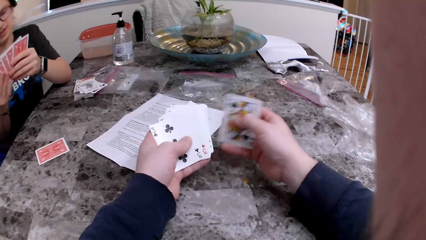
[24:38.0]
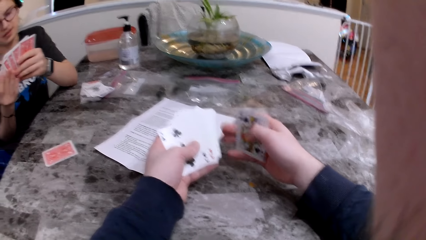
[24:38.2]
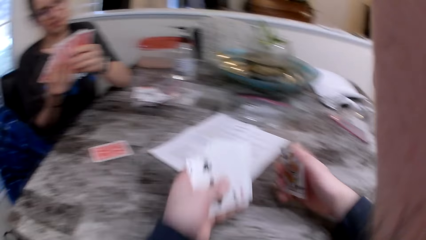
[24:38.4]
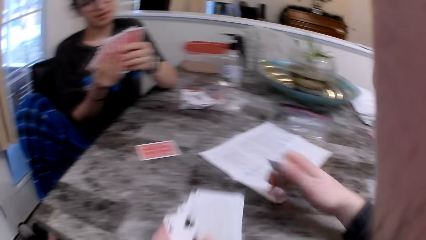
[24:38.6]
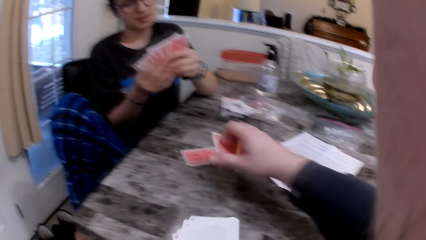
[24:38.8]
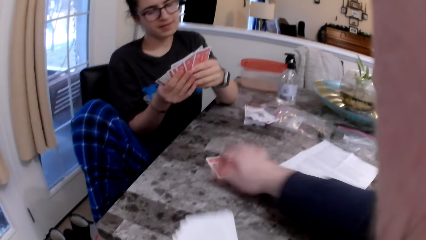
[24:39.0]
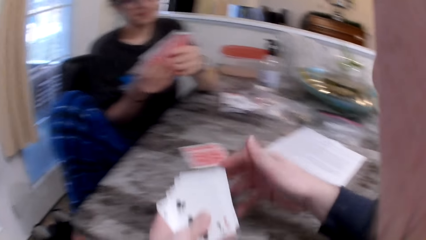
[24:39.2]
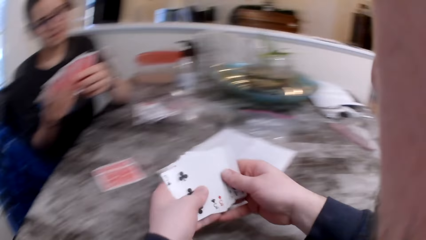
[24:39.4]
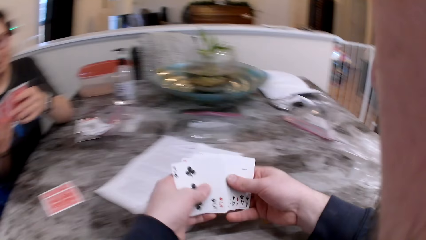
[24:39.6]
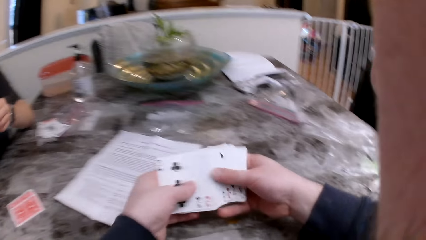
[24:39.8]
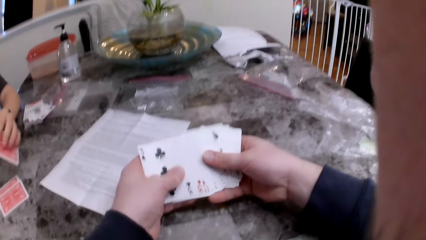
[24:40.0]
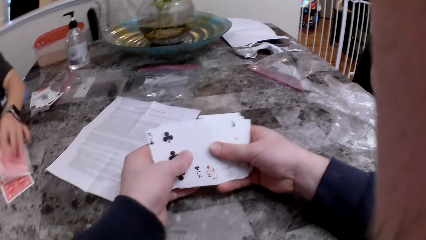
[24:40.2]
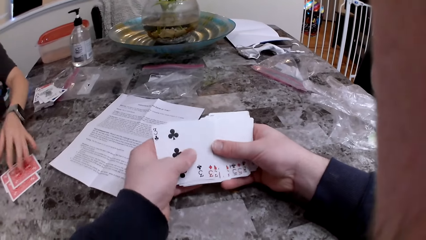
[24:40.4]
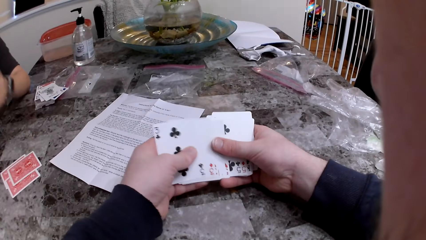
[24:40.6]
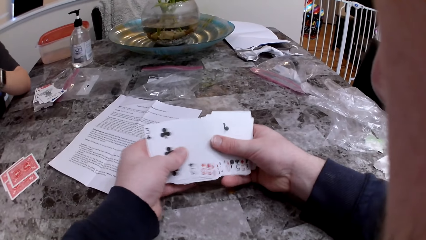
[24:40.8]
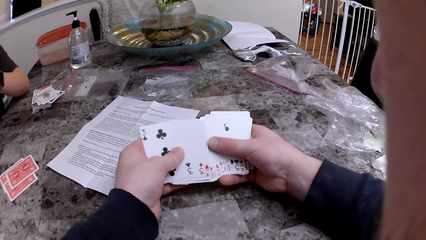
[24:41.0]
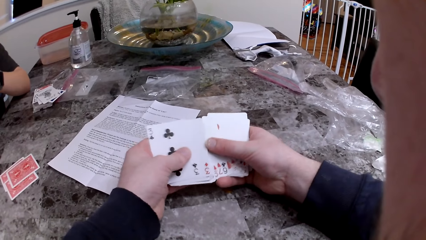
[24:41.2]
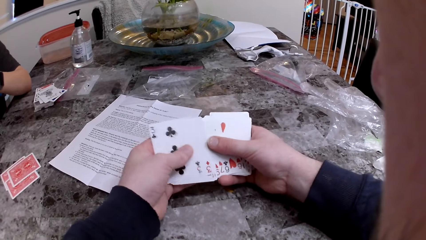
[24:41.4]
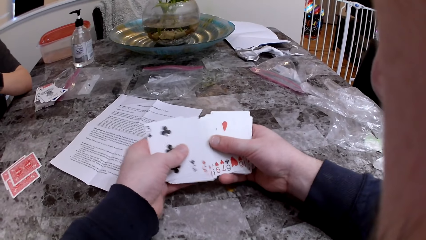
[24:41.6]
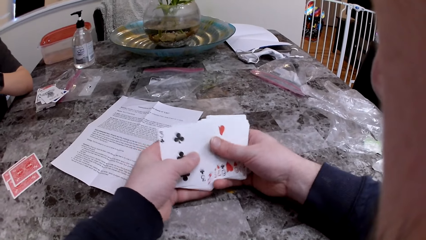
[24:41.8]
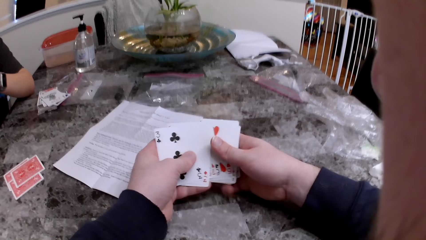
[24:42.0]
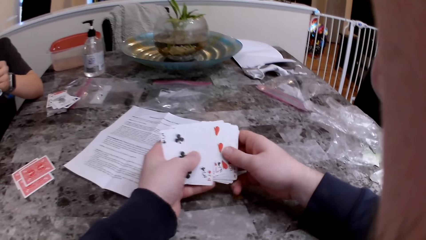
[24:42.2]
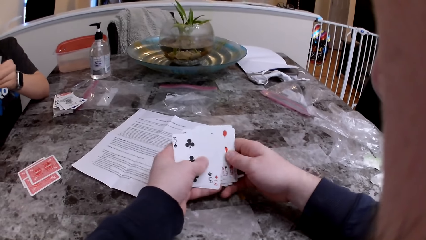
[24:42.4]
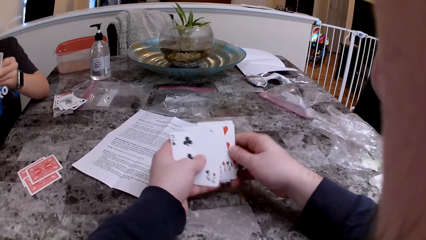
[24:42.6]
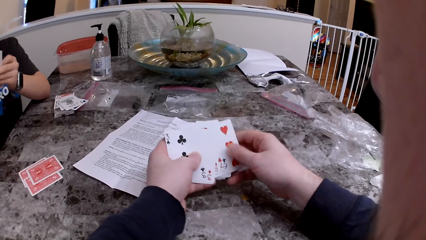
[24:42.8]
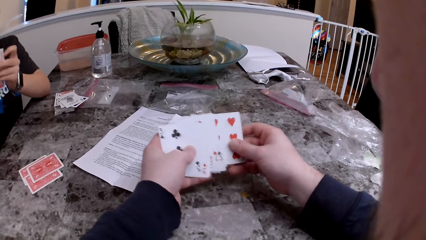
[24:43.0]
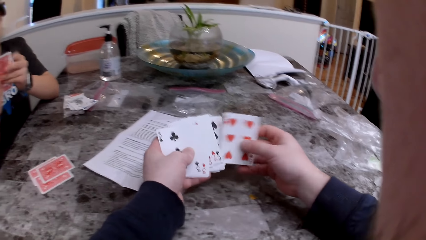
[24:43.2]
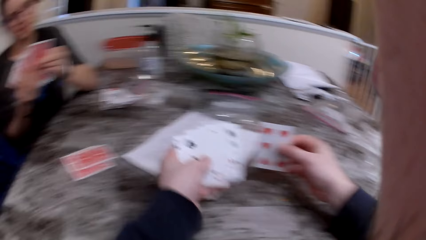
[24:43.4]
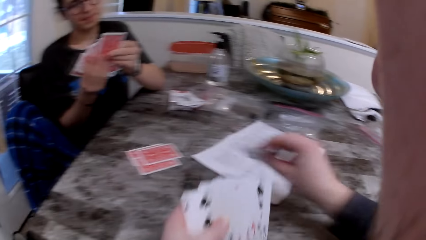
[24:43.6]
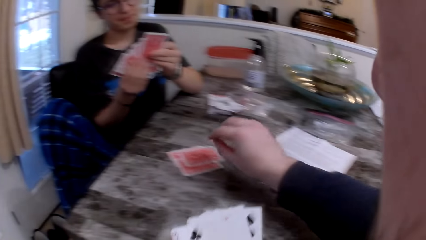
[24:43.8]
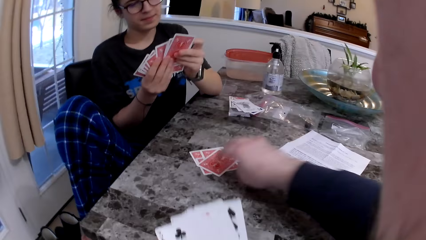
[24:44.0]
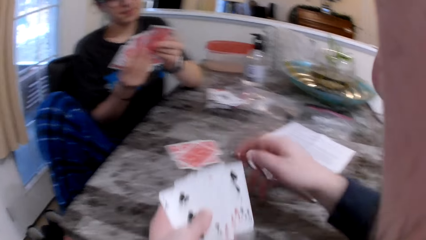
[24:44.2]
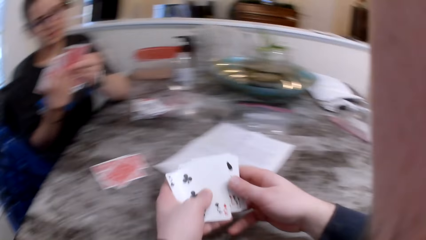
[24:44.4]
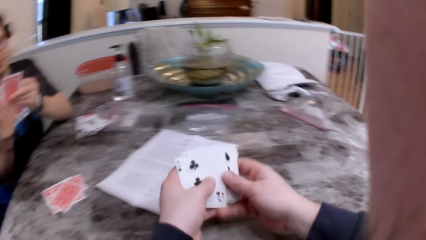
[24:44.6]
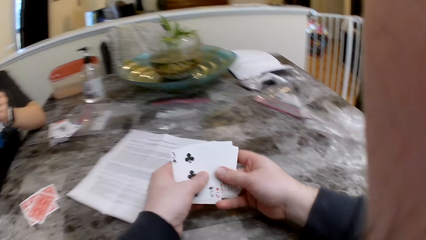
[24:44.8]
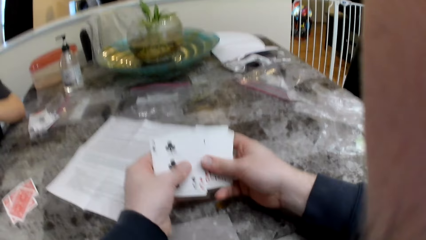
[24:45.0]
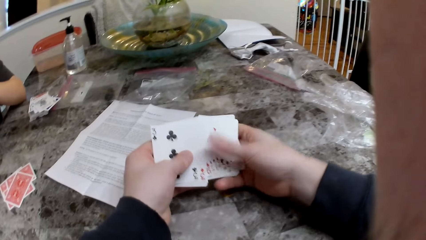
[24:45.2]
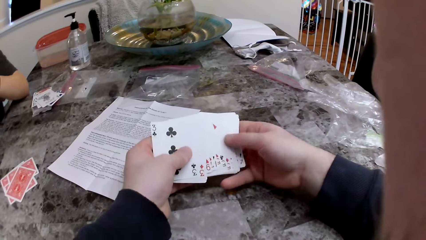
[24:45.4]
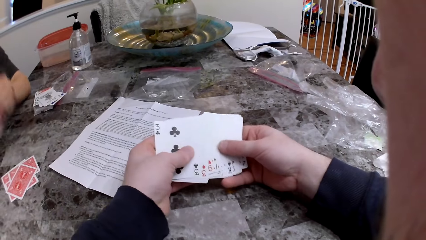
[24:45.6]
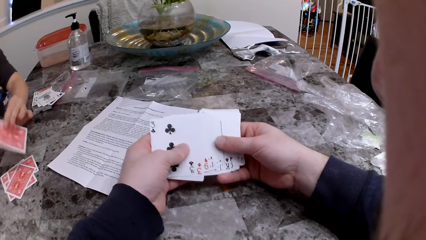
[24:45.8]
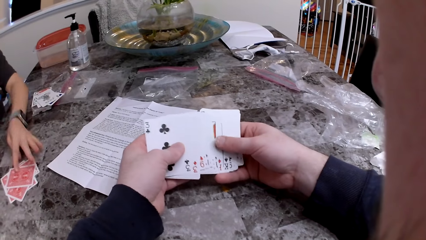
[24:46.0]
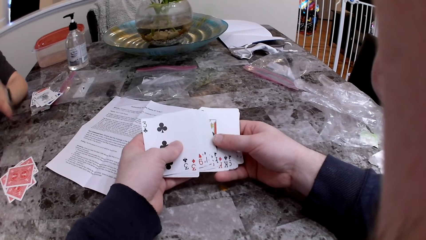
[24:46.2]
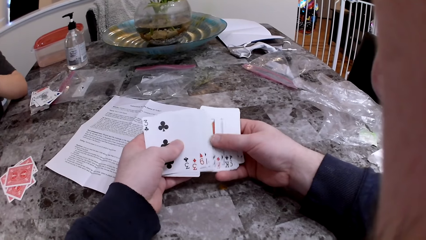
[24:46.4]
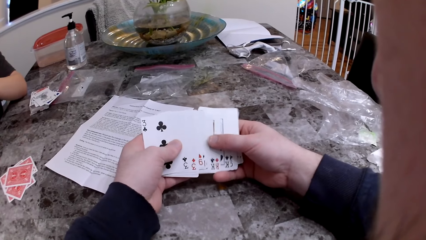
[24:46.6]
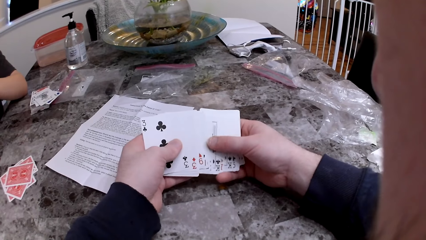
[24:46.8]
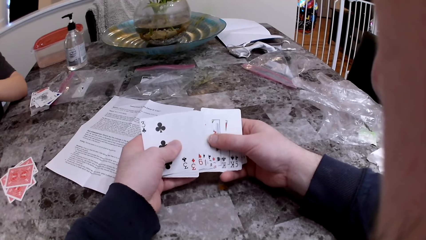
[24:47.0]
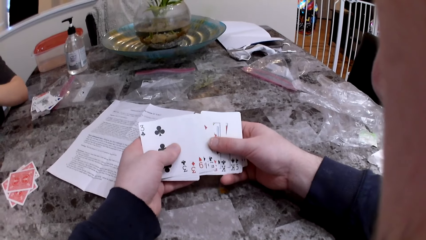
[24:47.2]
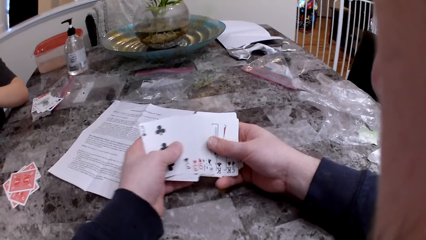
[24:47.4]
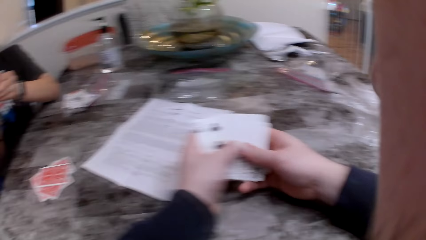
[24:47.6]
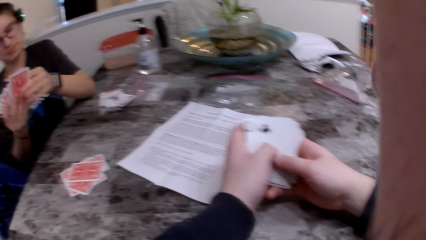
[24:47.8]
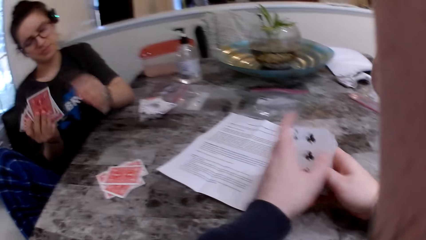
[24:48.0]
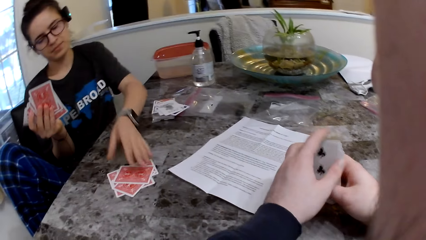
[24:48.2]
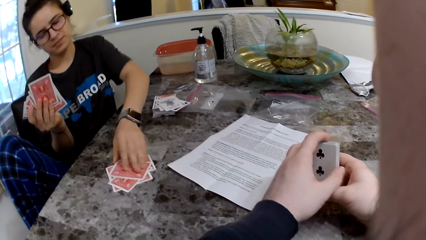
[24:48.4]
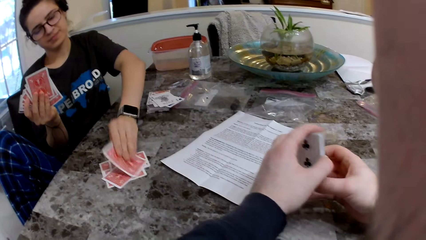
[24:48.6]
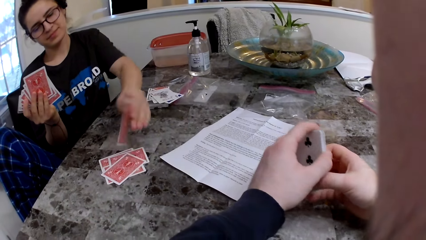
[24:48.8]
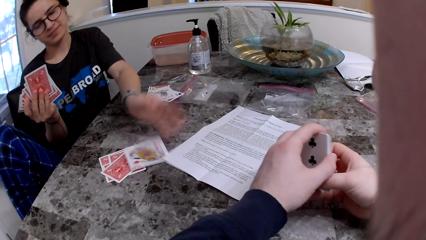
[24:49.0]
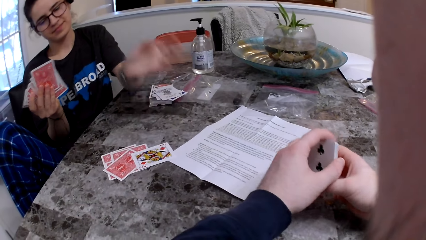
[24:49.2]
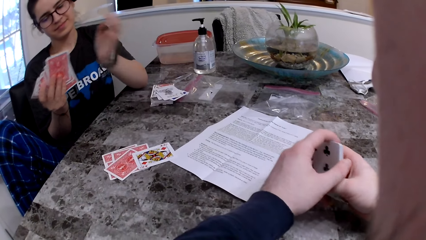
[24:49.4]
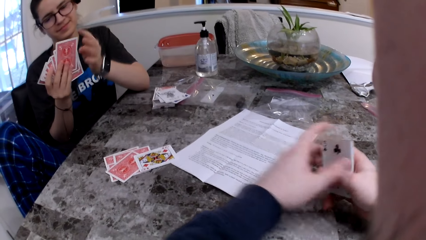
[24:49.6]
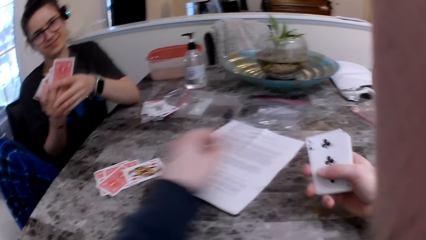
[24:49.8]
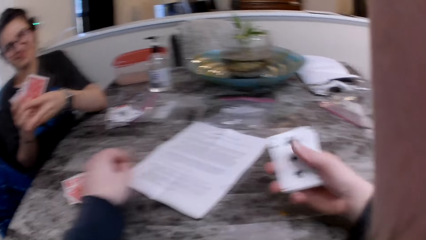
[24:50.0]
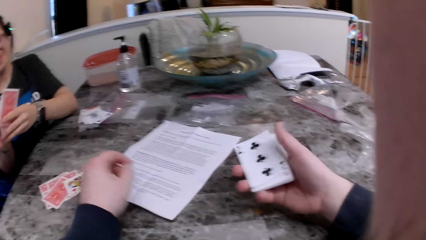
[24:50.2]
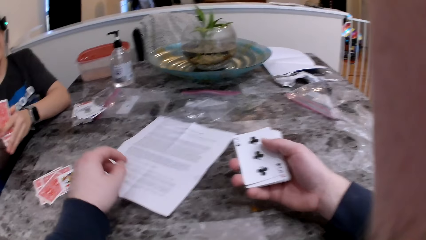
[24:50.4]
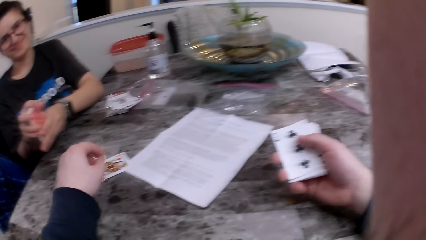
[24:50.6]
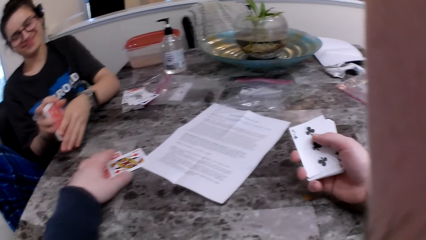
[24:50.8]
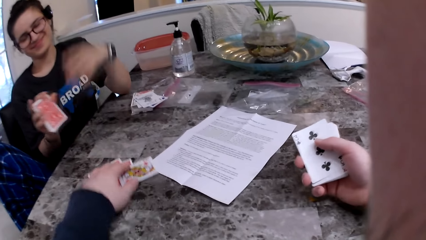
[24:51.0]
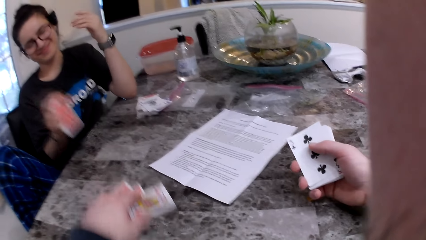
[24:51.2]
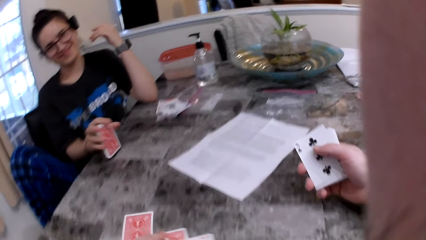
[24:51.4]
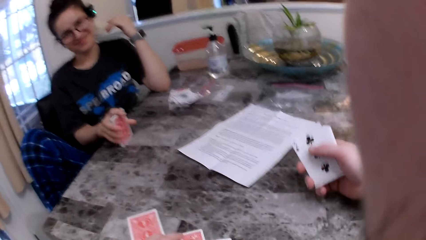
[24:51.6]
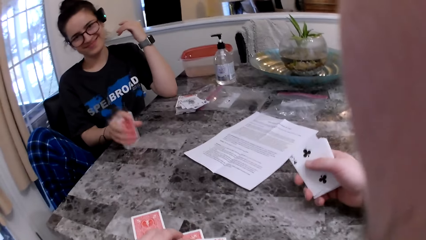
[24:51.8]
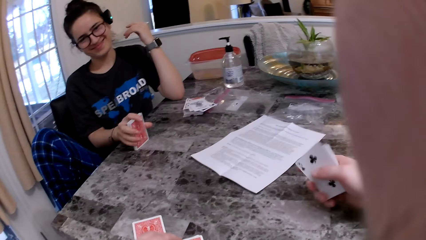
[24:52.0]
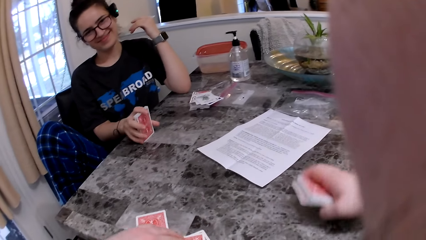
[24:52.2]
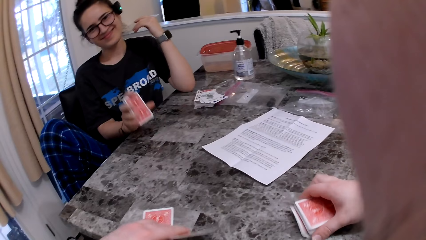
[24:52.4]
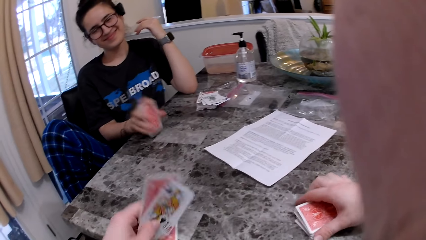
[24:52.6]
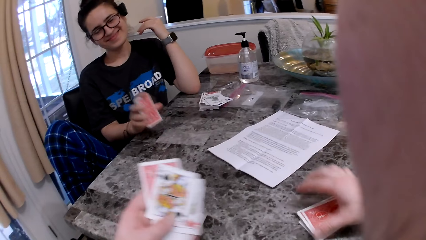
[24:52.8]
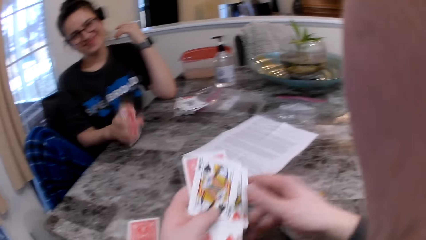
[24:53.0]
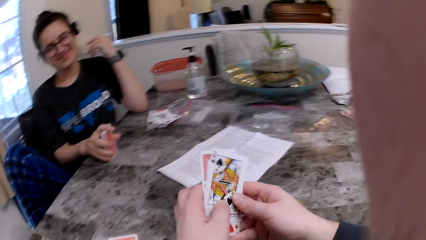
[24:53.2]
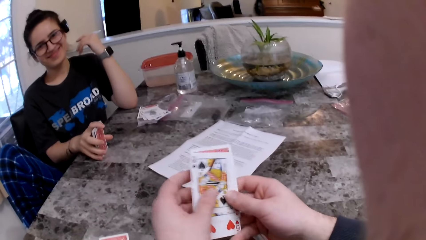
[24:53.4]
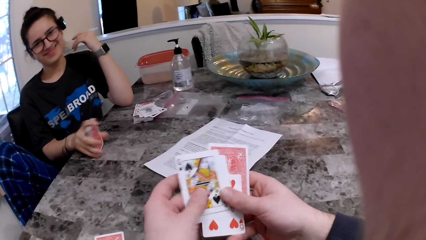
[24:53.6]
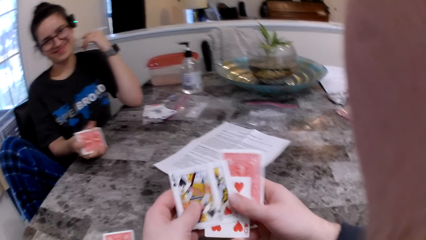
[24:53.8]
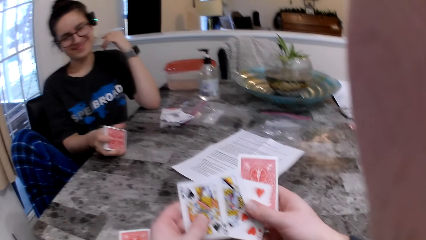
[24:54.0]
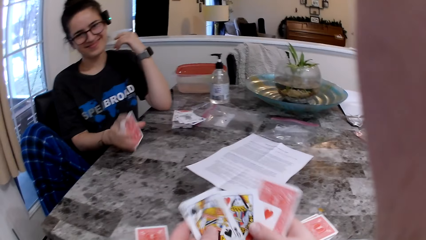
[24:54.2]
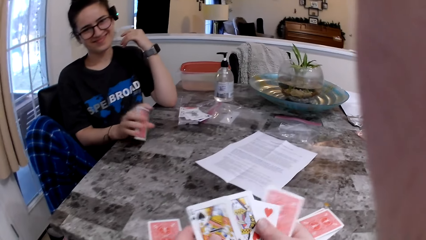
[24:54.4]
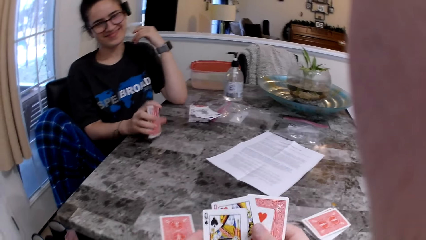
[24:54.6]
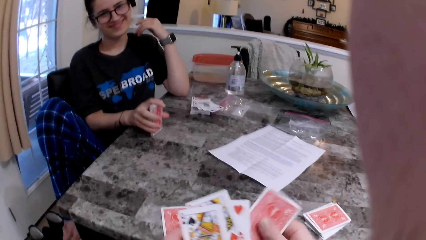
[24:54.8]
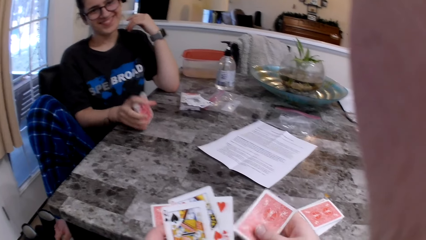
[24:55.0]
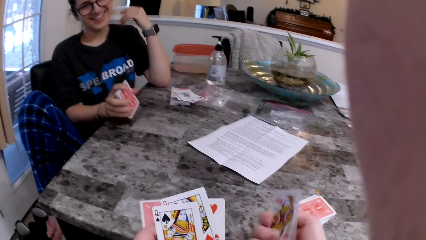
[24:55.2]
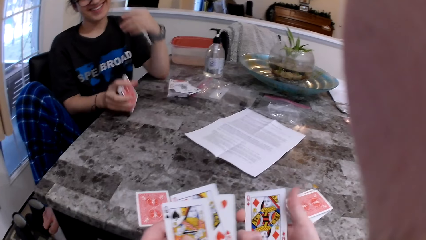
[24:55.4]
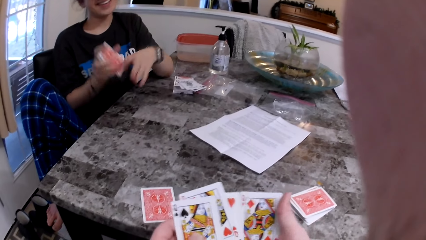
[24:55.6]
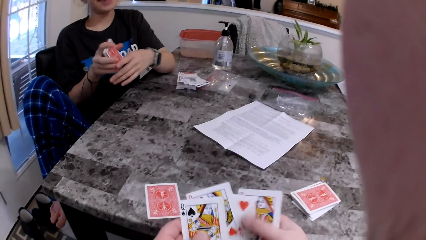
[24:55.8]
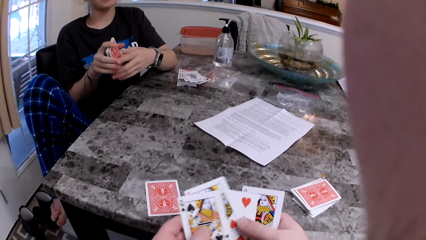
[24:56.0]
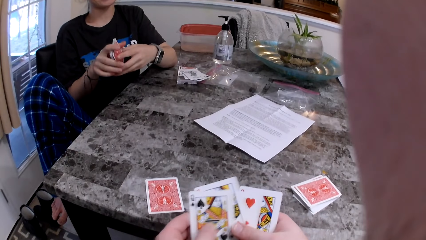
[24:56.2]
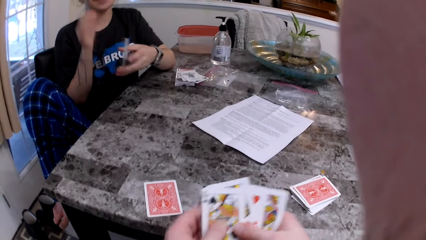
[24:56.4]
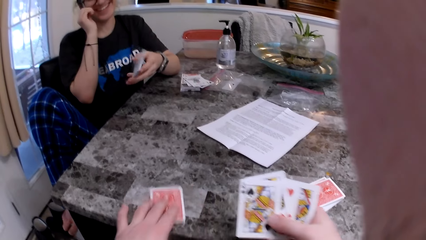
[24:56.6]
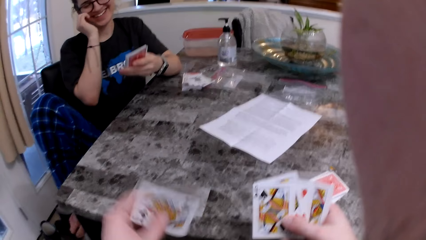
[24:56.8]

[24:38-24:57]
The camera wearer drops a card on the table. The woman drops a card on the table with her left hand. The camera wearer puts the card on the table. The woman puts the card on the table and flips the card on the table with her left hand. The camera wearer arranges the cards. The woman arranges the cards. The camera wearer puts the cards on the table and checks the cards.
